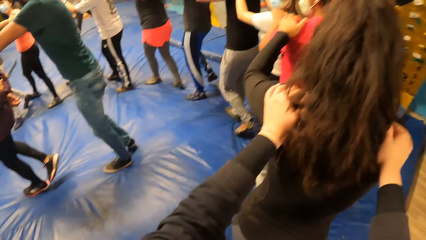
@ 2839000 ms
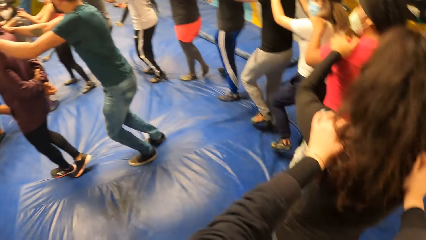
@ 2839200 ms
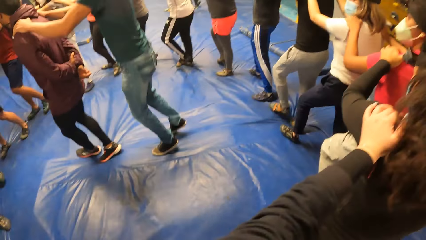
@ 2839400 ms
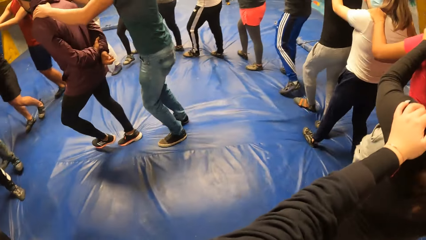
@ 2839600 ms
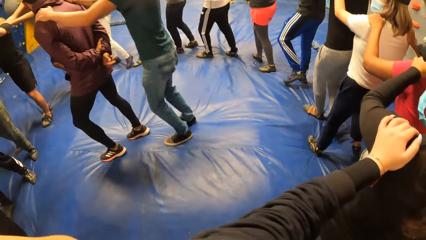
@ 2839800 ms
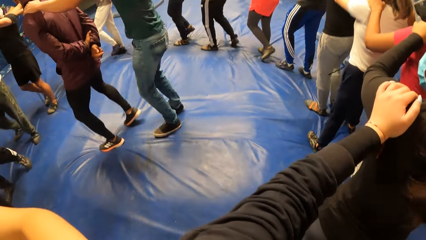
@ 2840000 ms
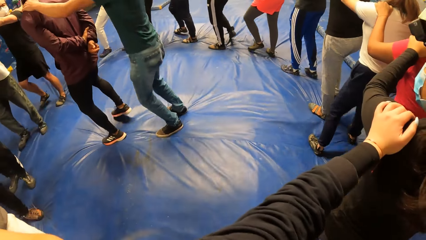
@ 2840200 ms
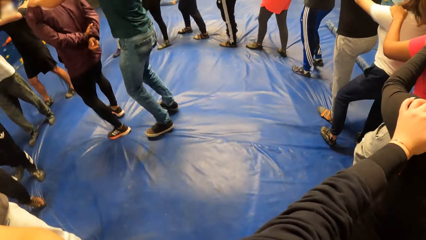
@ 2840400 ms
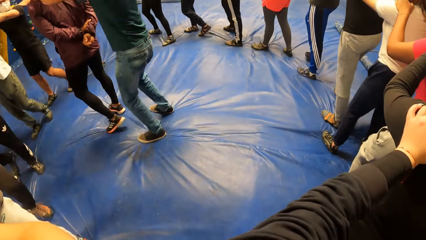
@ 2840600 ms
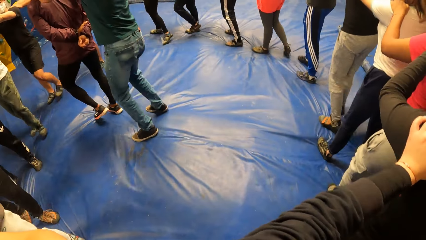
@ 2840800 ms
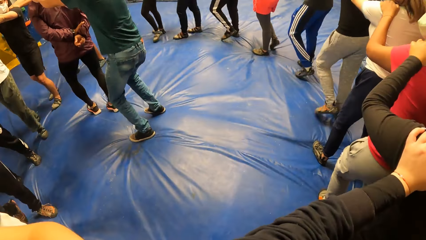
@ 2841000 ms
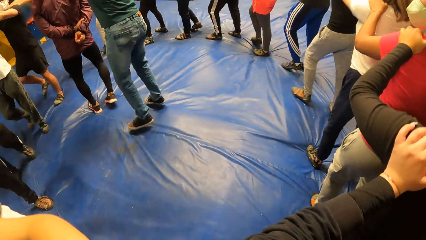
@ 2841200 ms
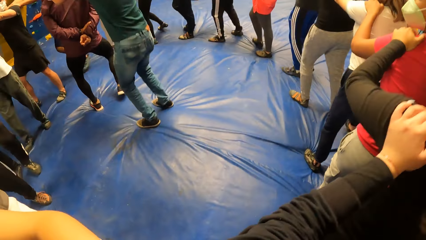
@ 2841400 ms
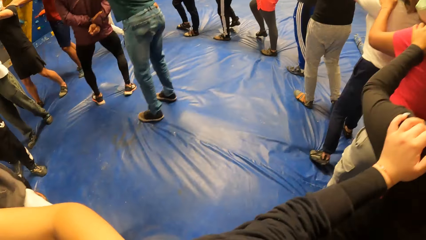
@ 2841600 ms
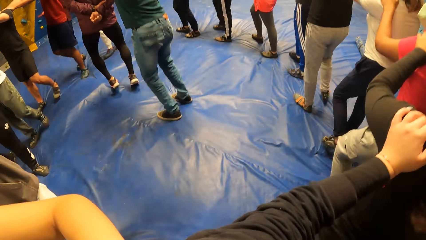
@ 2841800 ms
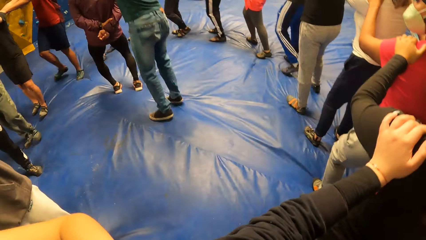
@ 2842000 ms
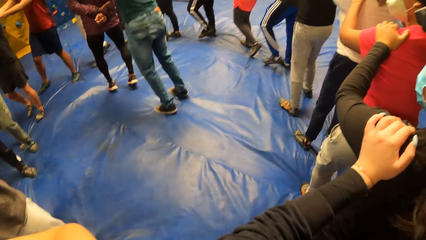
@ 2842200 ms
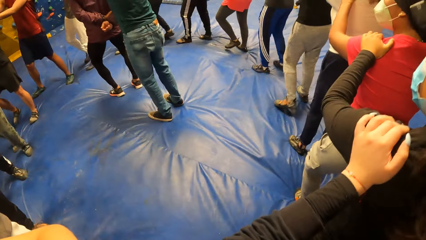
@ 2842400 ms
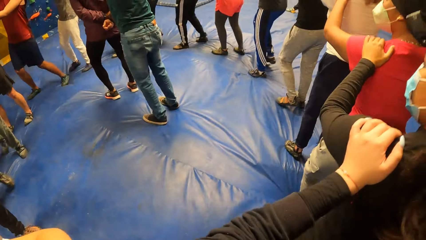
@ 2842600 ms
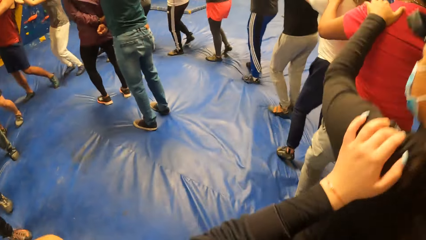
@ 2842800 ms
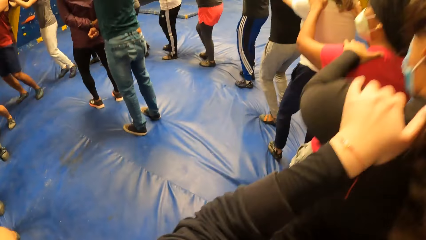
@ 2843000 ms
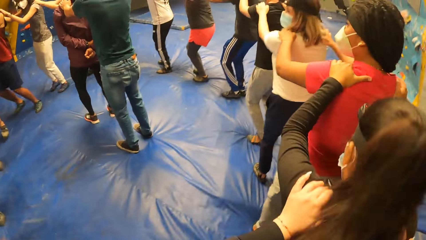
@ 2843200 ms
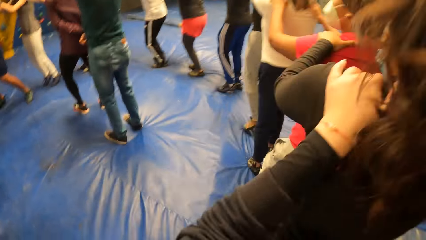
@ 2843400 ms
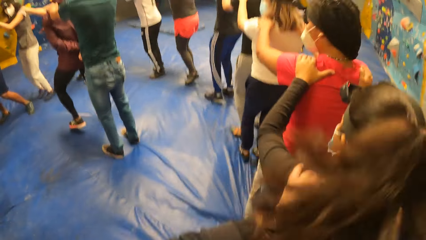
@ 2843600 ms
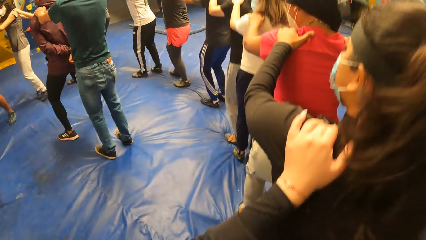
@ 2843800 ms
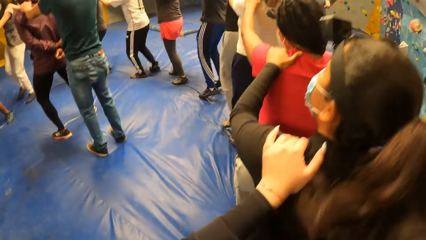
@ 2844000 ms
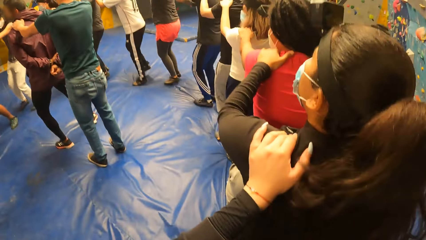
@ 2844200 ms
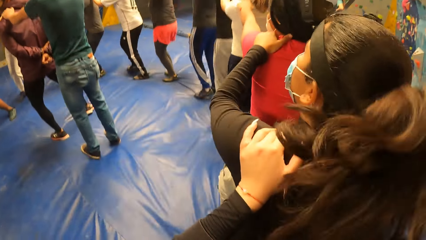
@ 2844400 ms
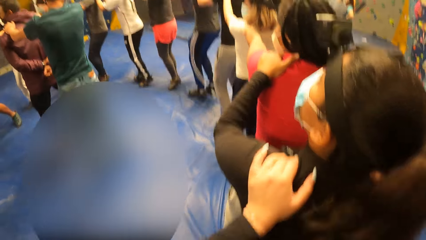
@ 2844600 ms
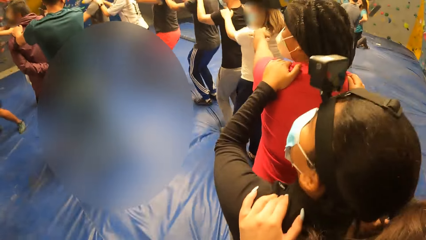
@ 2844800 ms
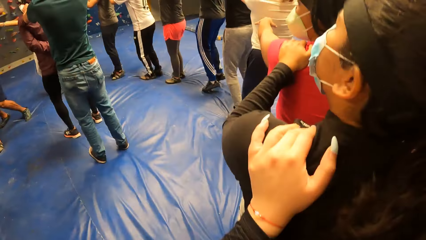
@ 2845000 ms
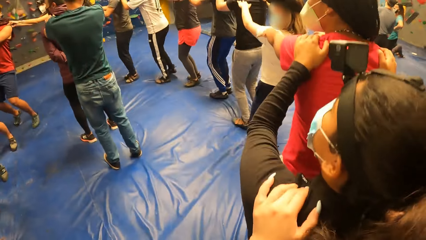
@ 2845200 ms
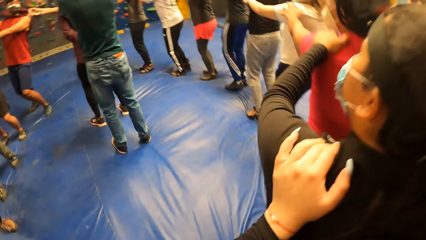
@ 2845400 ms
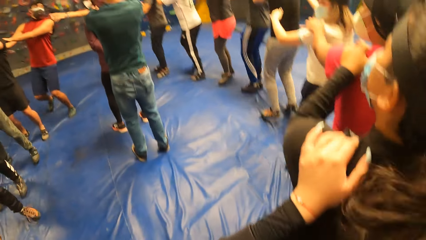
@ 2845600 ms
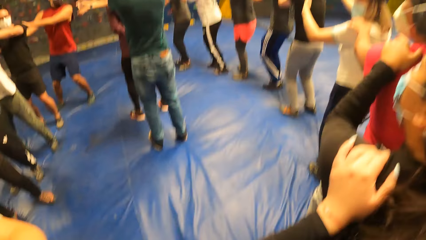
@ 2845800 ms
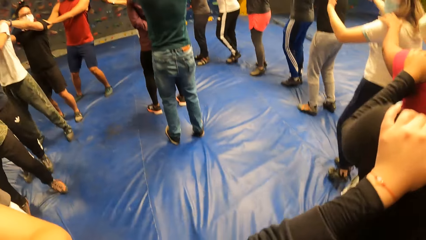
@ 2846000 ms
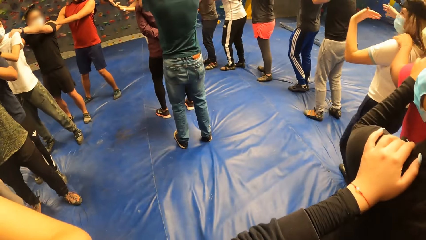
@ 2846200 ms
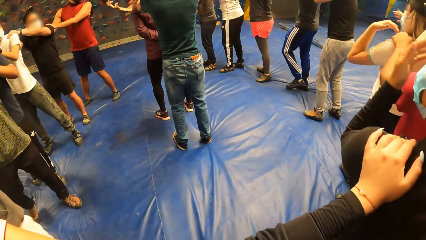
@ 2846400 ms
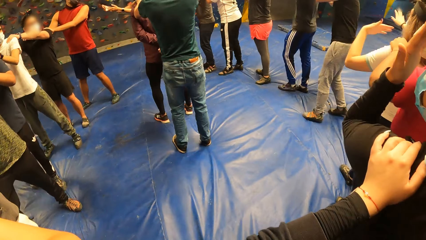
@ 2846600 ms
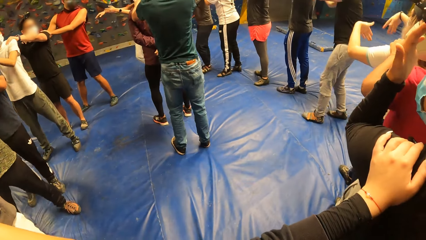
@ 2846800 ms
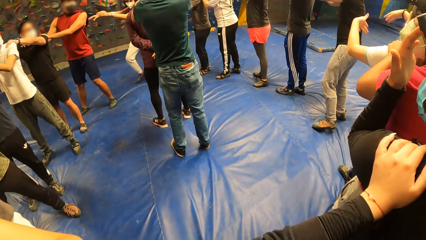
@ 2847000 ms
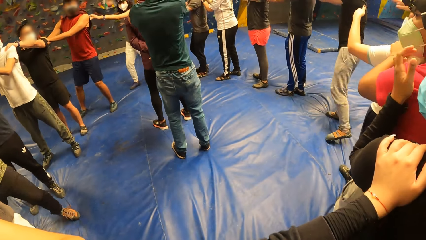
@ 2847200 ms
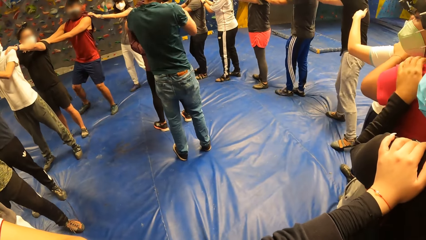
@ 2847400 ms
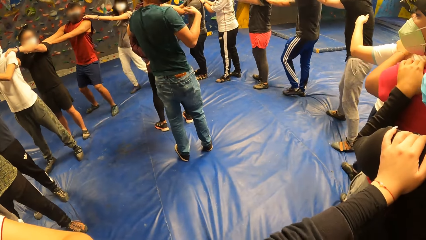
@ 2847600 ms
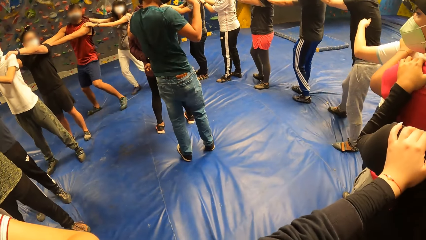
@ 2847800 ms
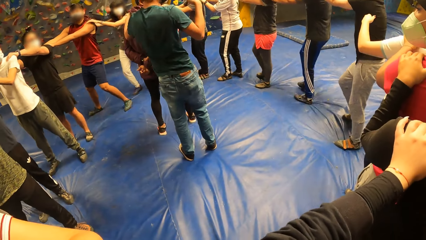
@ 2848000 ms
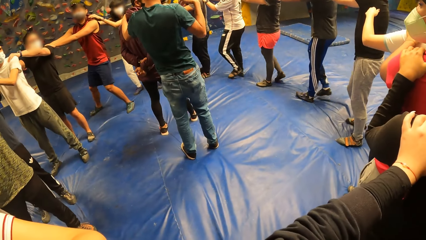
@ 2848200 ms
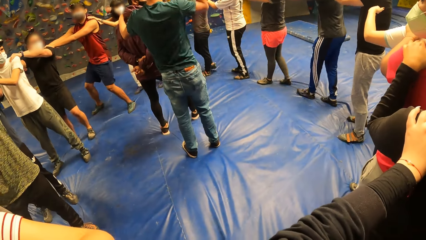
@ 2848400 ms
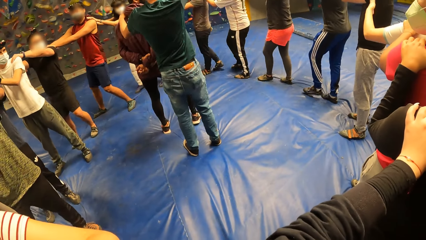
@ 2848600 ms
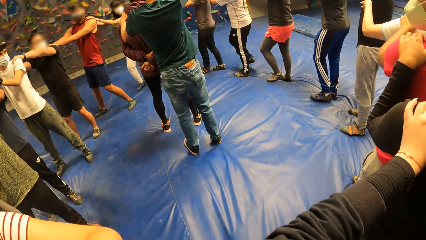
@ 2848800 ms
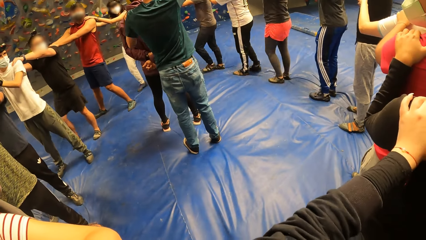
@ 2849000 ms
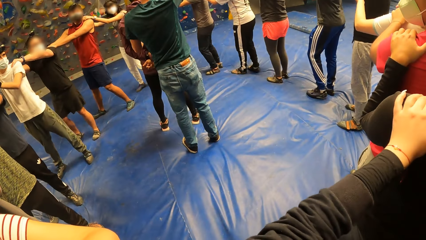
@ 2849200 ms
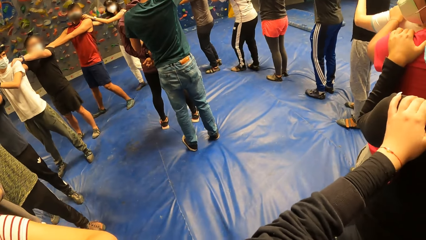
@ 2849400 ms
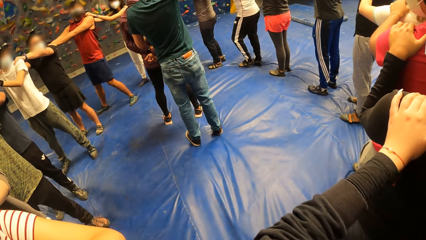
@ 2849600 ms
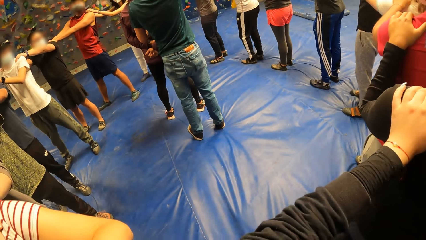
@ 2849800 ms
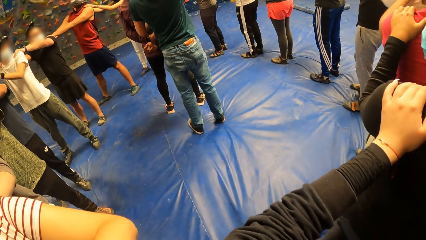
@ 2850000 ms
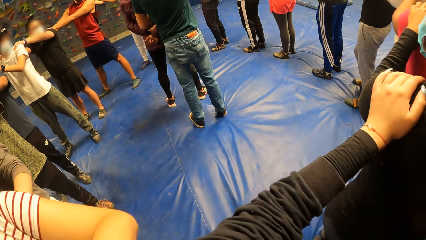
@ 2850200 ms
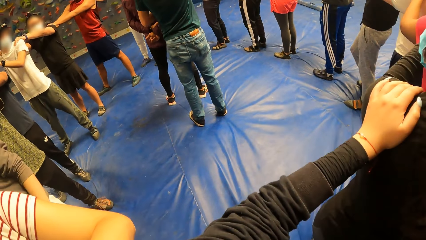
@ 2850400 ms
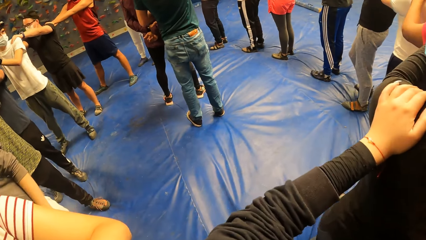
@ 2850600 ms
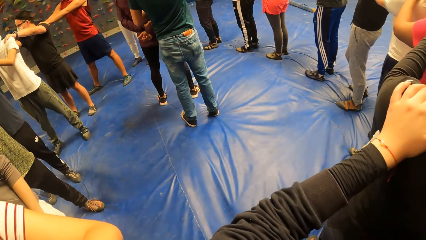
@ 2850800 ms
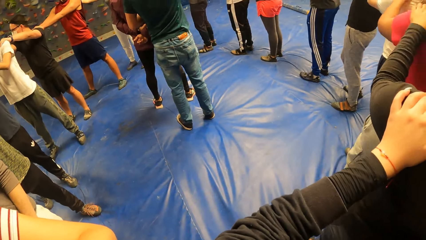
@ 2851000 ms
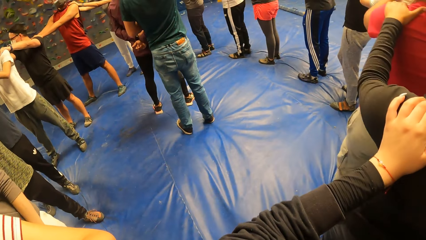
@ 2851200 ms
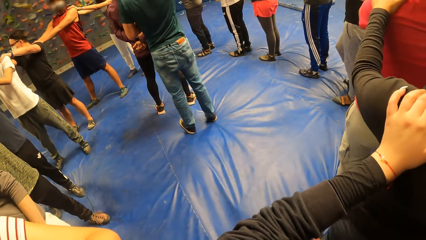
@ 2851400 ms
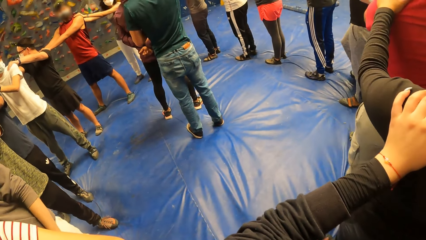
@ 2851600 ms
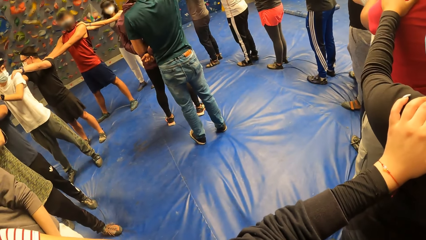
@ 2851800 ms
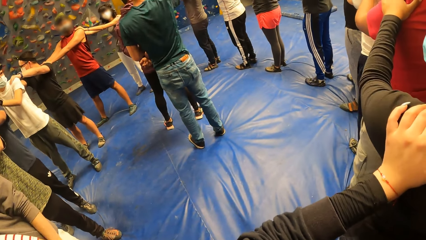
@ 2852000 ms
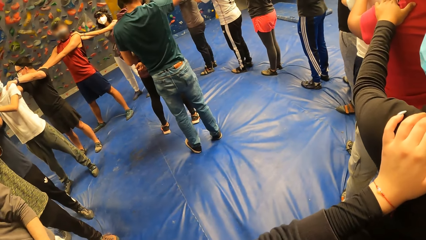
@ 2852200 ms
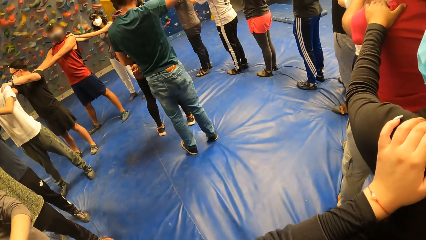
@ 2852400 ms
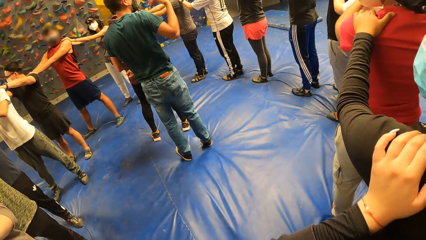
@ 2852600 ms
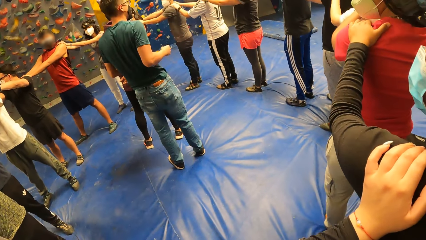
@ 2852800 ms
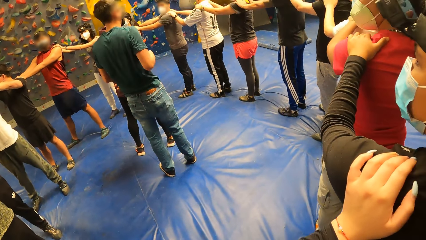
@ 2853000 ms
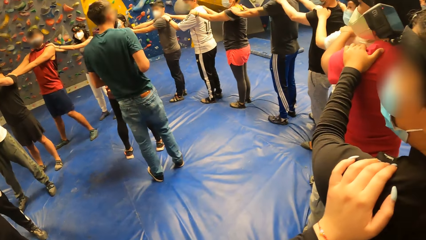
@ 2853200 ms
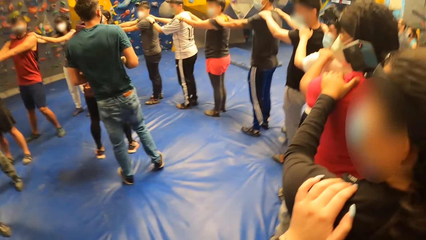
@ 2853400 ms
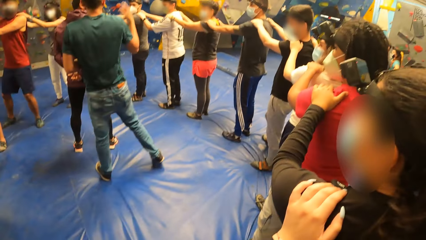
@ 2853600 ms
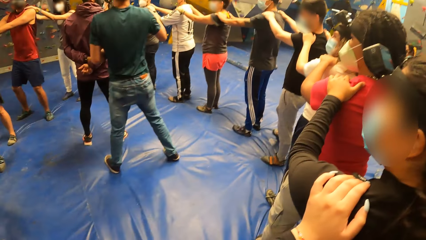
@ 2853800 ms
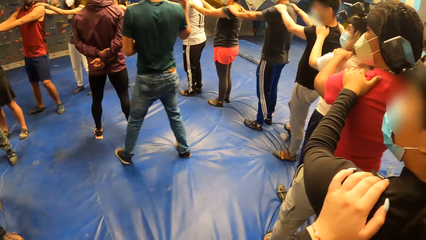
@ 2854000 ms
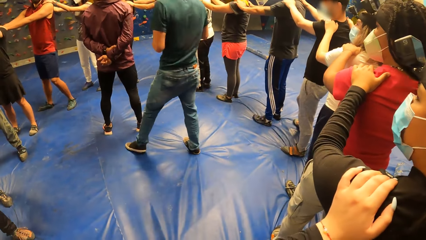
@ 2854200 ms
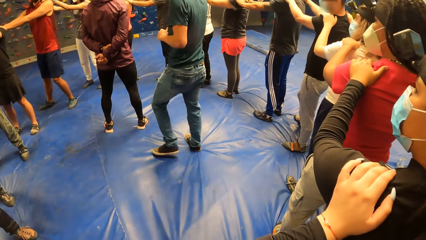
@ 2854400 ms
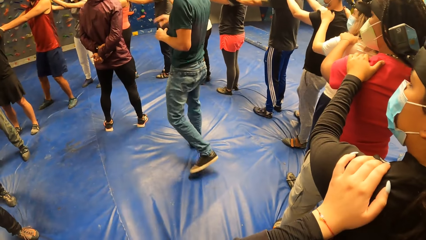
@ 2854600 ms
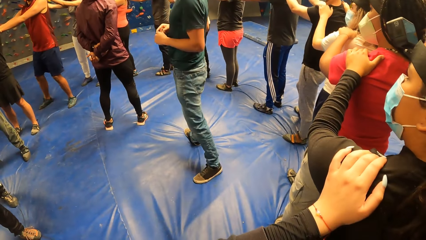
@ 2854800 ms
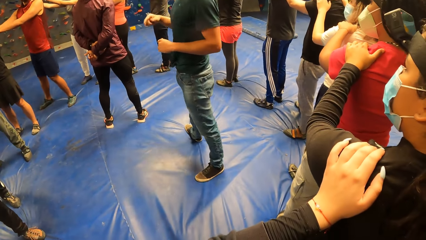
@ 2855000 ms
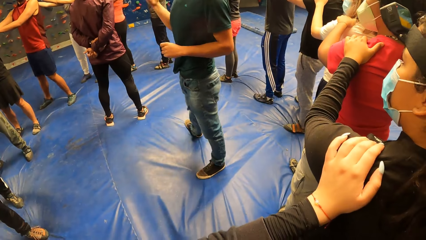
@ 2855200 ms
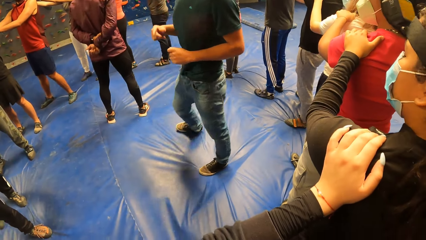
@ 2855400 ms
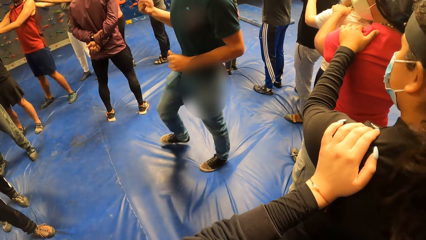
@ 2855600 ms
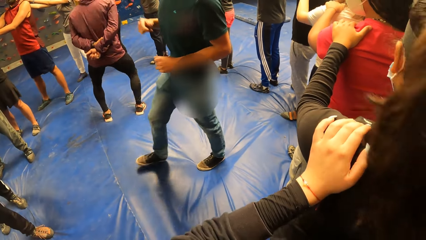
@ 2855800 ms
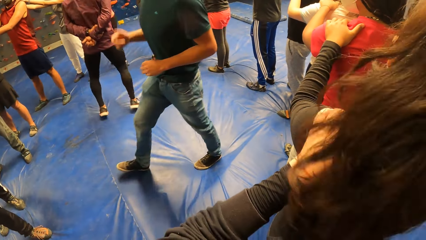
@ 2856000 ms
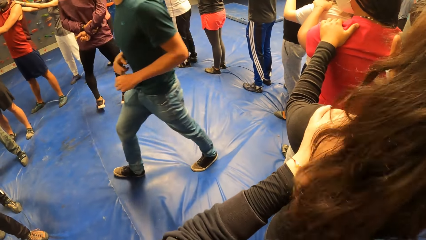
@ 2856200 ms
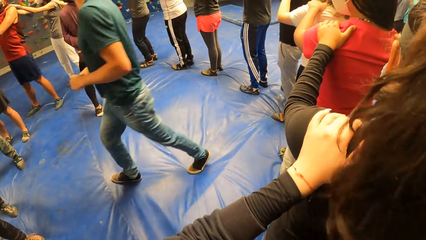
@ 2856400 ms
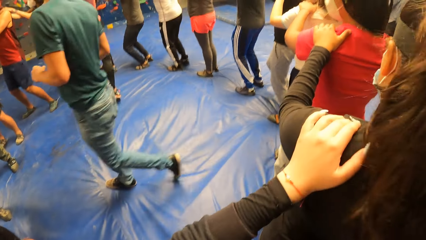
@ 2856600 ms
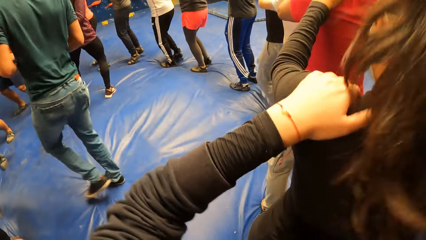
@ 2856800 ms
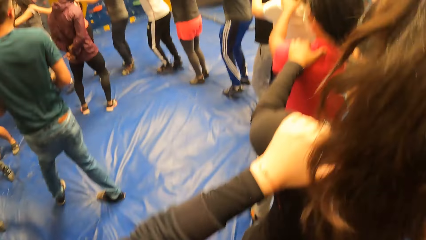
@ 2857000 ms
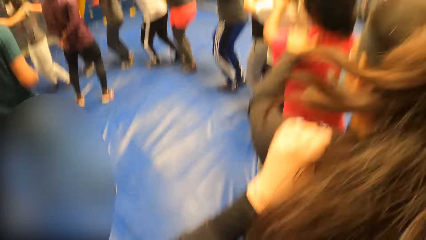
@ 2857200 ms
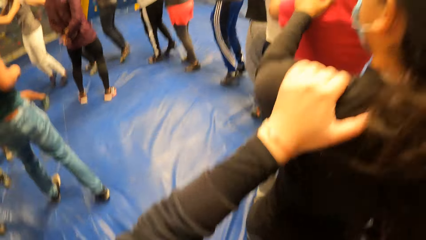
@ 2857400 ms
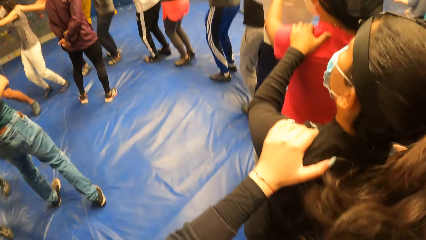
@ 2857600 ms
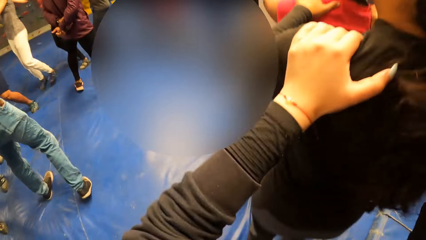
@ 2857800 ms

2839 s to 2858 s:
A man moves around on a bouncy mat.
